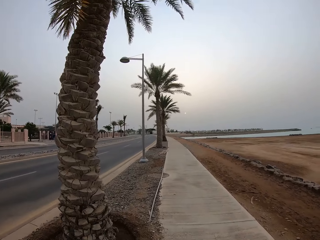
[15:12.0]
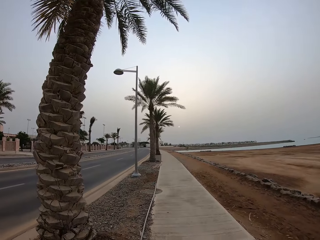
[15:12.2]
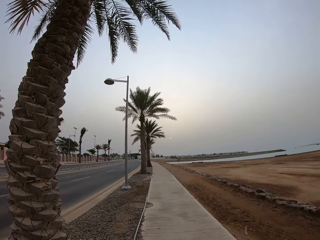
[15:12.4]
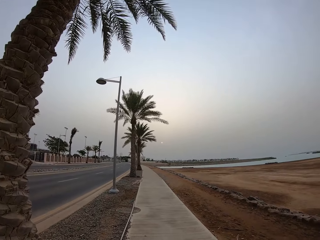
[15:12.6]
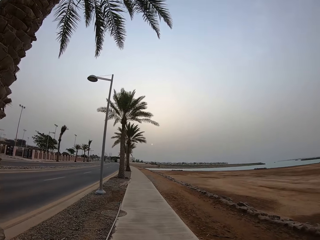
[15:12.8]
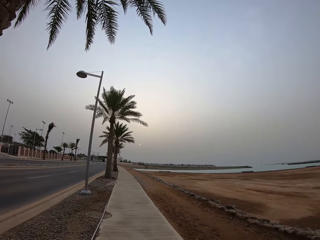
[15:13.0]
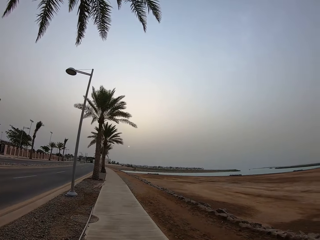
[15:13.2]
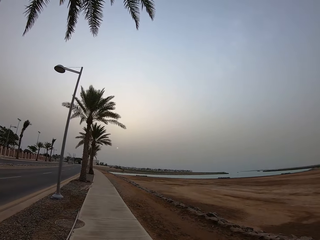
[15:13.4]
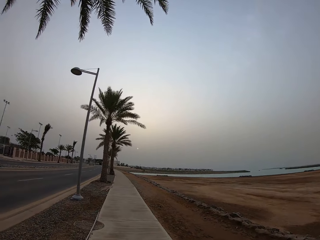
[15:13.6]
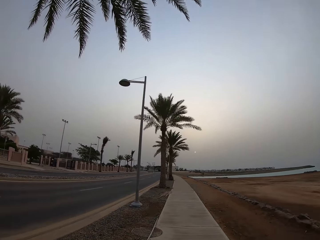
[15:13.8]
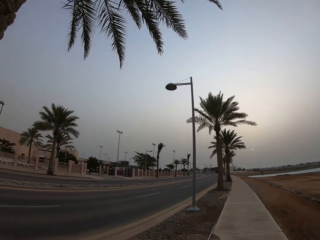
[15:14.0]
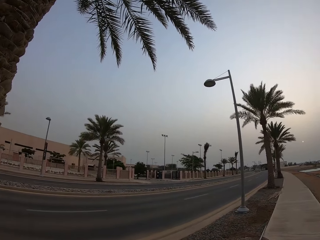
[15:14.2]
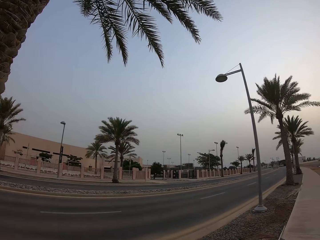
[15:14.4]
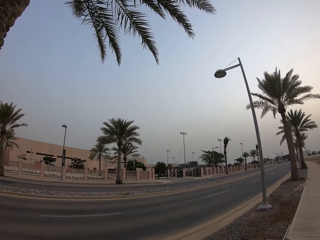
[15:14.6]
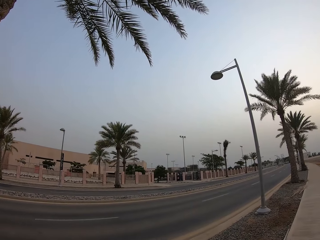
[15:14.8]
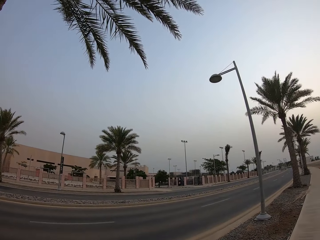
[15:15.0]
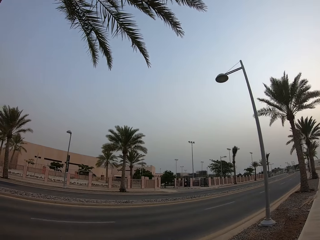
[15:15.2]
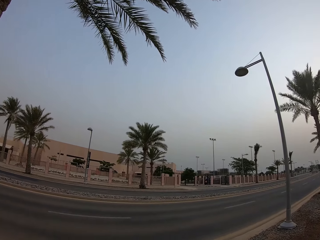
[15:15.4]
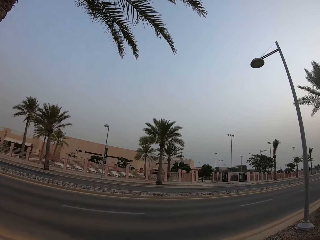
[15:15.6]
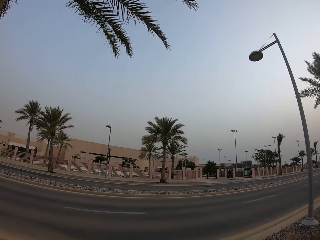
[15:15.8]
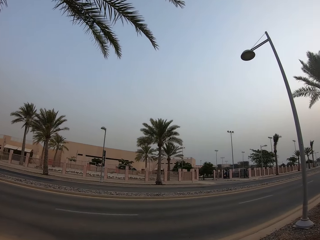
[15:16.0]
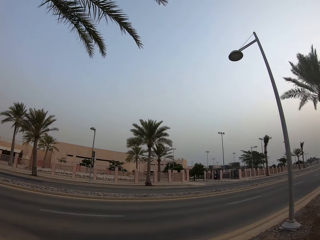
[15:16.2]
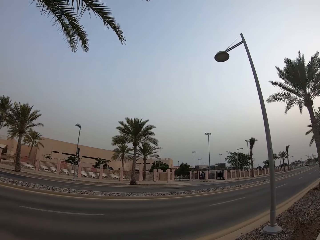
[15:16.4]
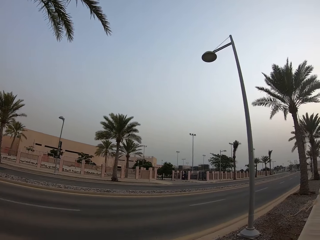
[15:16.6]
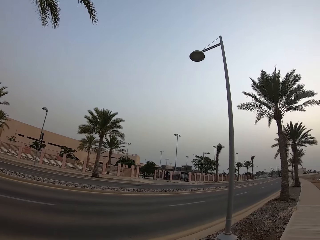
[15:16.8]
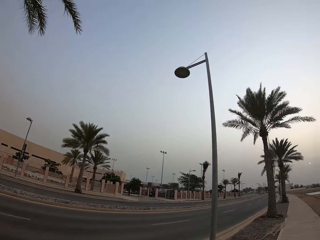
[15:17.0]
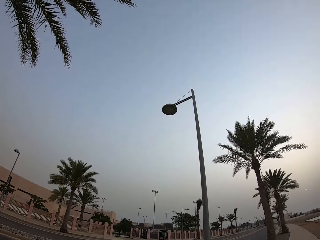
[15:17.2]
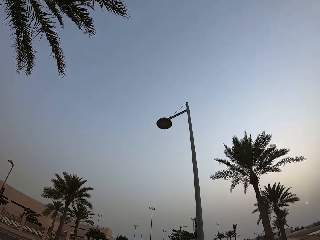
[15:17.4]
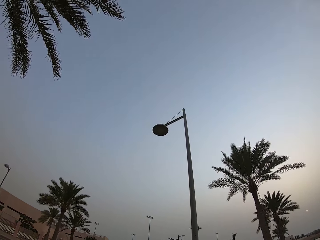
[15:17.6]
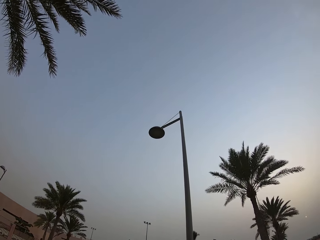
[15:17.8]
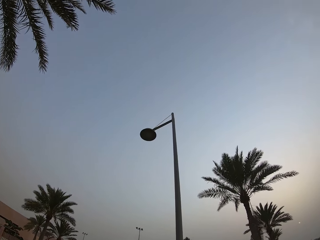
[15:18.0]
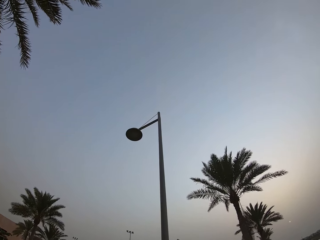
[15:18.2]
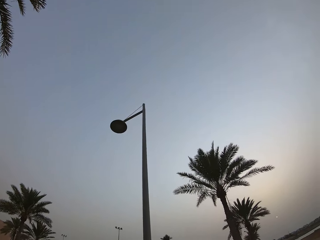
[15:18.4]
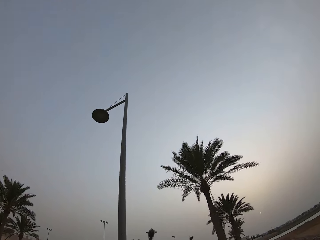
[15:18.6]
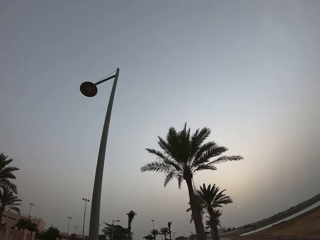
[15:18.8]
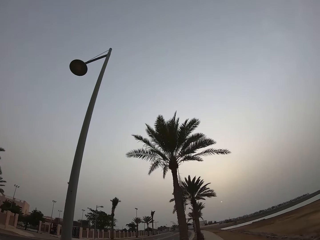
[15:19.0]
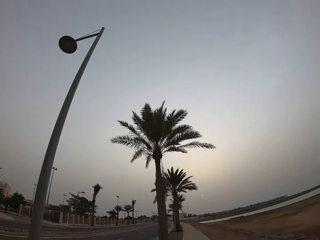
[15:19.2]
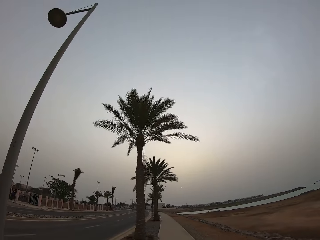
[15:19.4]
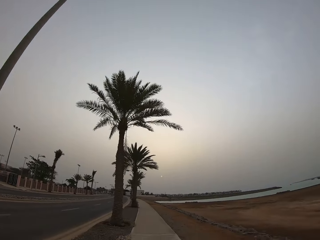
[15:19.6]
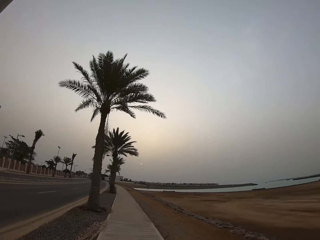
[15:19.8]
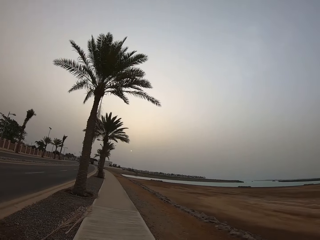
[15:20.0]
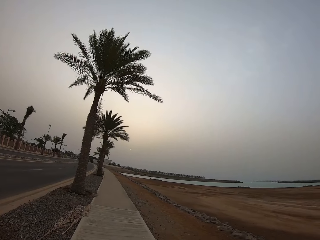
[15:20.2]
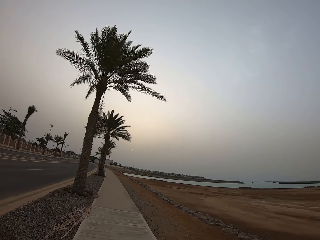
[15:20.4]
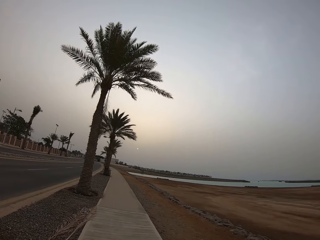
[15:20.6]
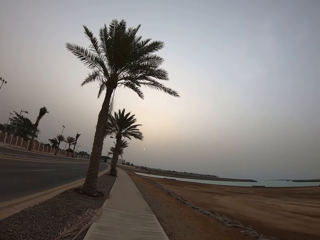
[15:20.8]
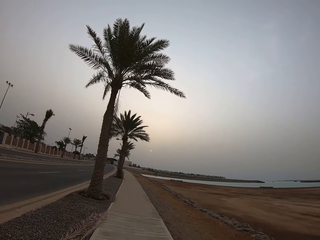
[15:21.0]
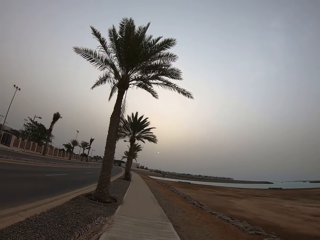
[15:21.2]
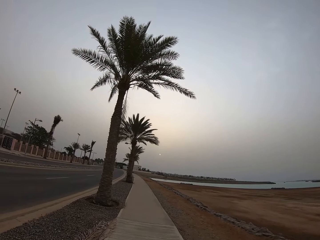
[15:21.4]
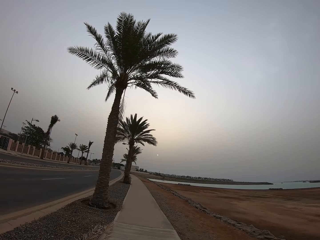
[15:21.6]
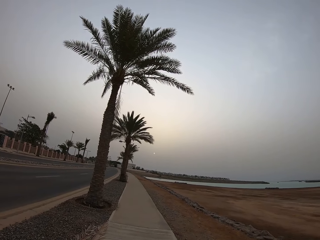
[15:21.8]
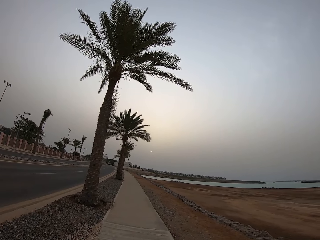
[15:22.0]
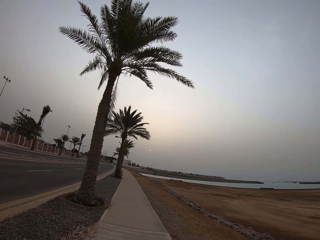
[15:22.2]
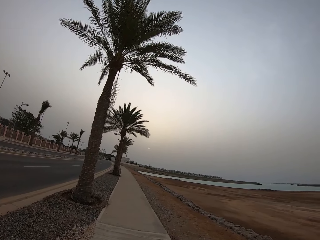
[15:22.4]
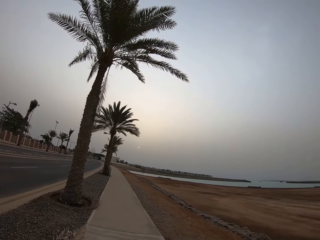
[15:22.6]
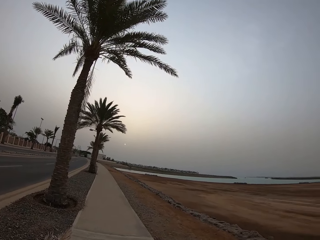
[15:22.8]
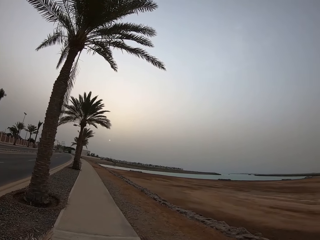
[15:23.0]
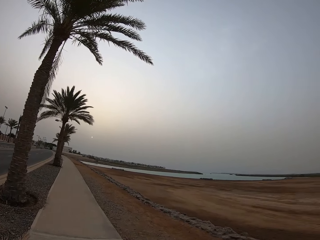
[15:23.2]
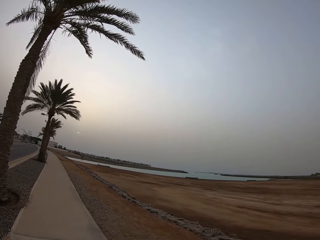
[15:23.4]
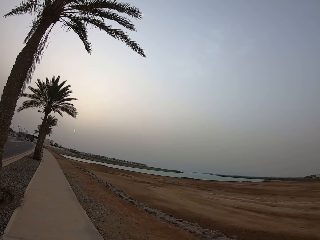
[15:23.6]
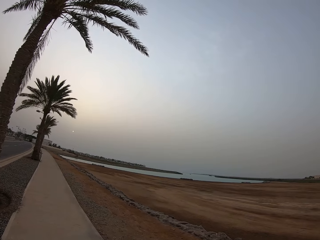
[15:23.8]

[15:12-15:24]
The camera wearer looks around. They look on the road.

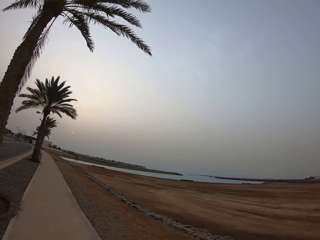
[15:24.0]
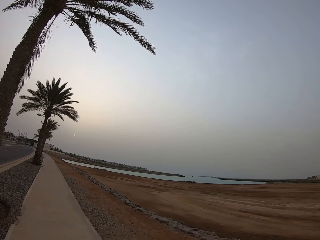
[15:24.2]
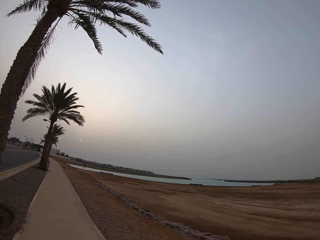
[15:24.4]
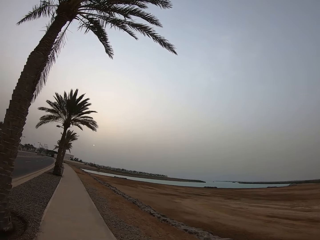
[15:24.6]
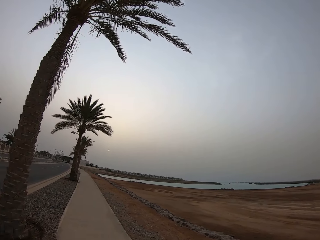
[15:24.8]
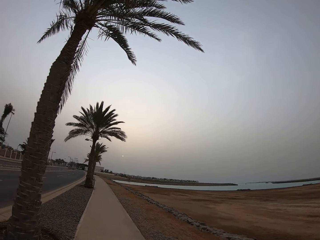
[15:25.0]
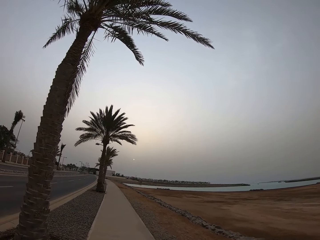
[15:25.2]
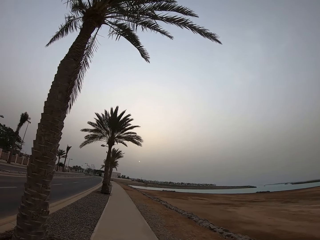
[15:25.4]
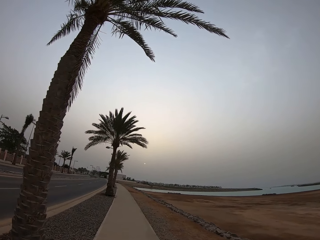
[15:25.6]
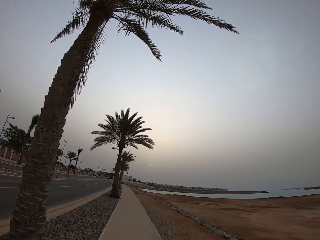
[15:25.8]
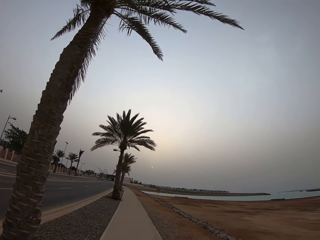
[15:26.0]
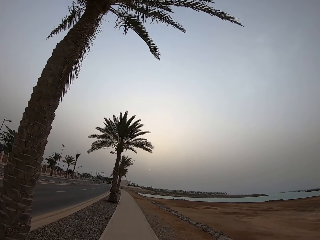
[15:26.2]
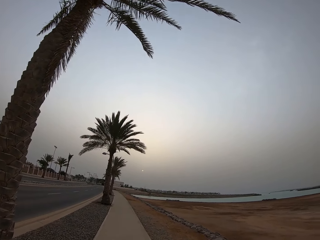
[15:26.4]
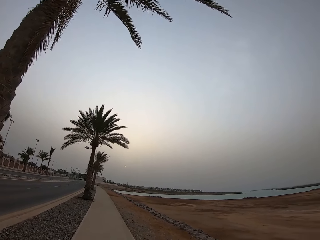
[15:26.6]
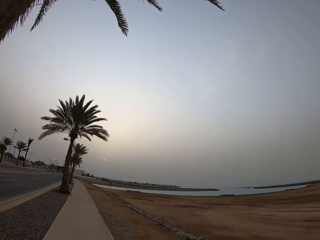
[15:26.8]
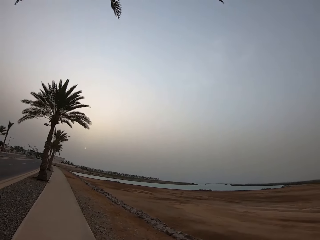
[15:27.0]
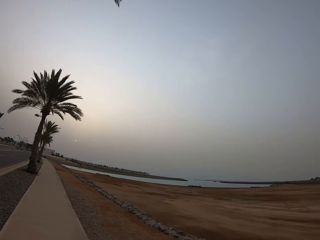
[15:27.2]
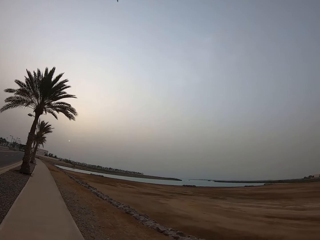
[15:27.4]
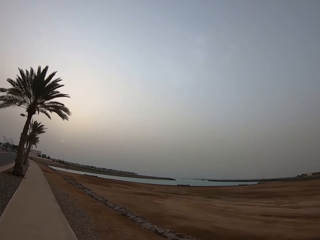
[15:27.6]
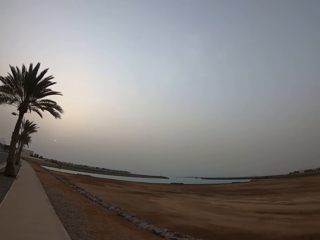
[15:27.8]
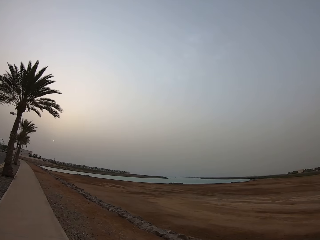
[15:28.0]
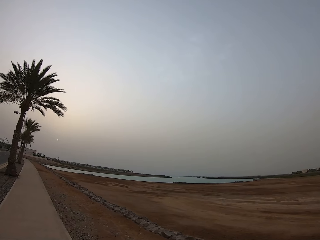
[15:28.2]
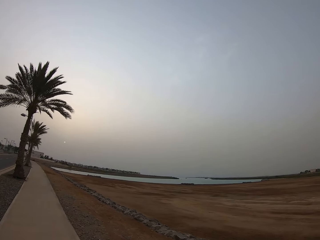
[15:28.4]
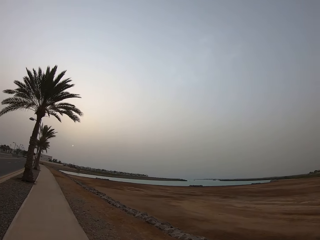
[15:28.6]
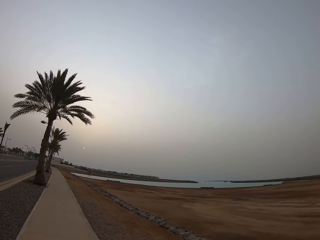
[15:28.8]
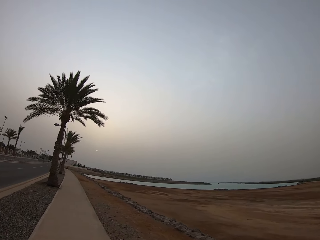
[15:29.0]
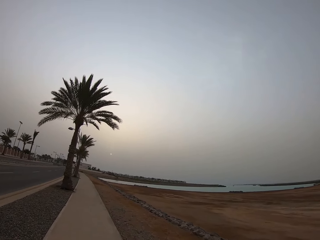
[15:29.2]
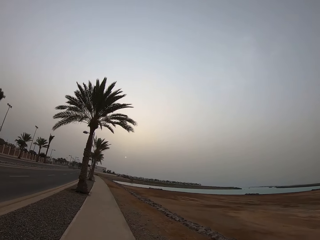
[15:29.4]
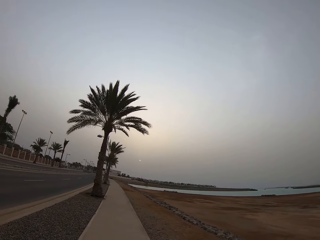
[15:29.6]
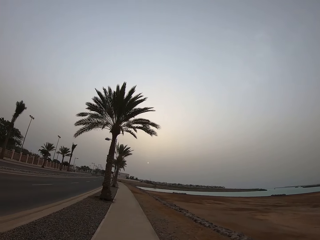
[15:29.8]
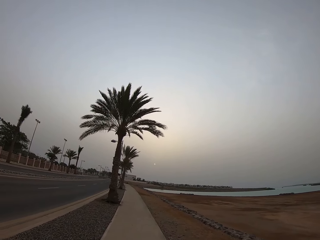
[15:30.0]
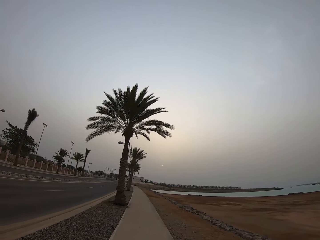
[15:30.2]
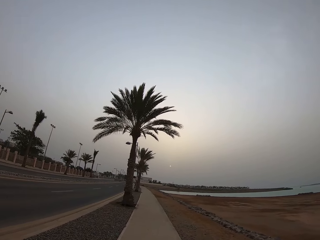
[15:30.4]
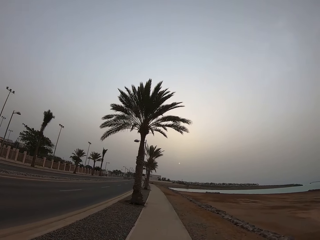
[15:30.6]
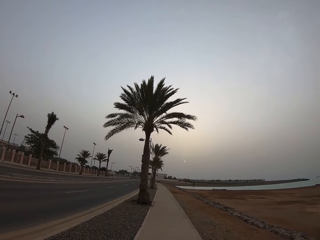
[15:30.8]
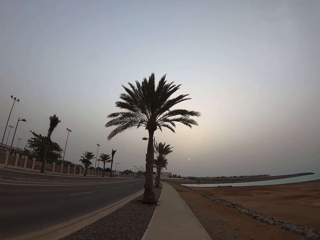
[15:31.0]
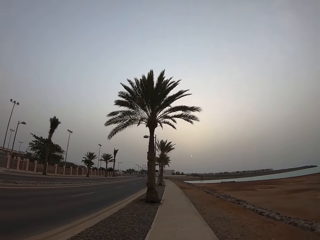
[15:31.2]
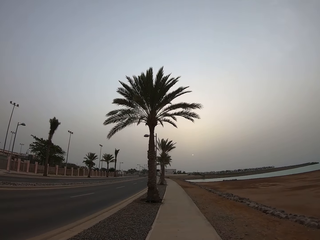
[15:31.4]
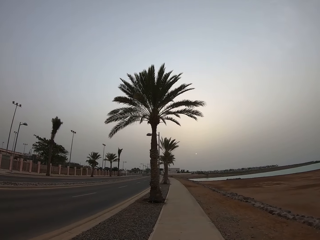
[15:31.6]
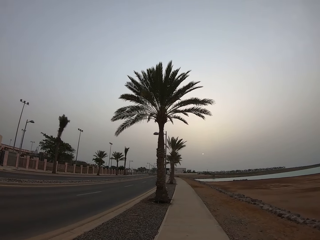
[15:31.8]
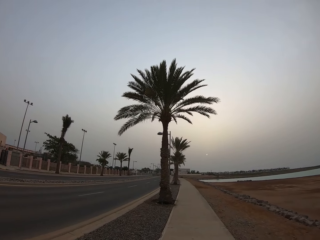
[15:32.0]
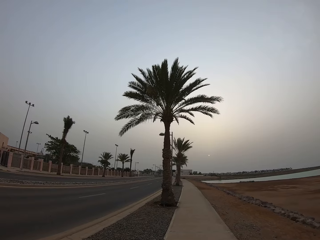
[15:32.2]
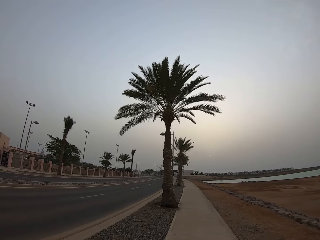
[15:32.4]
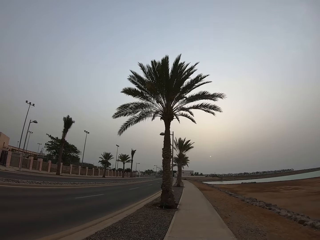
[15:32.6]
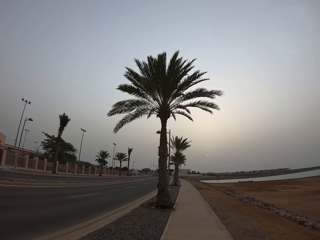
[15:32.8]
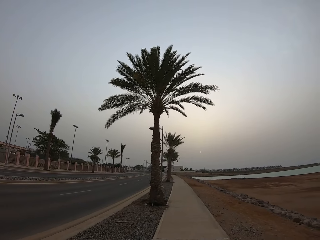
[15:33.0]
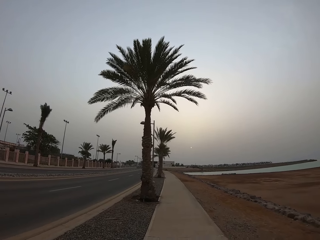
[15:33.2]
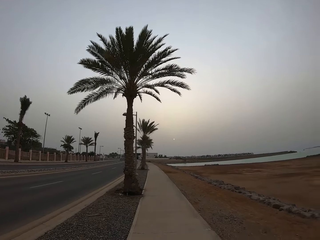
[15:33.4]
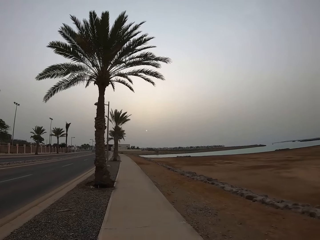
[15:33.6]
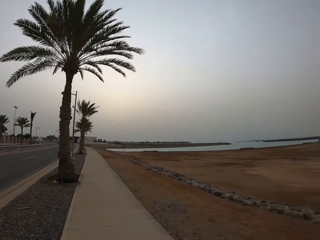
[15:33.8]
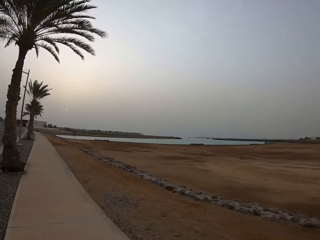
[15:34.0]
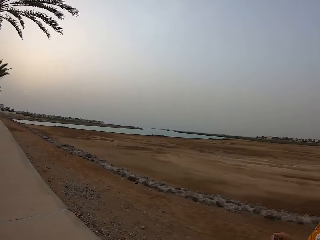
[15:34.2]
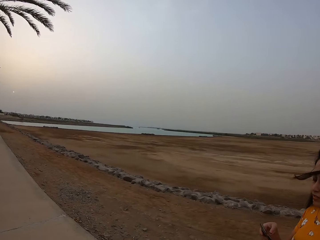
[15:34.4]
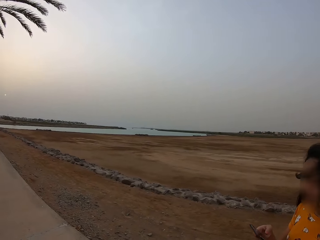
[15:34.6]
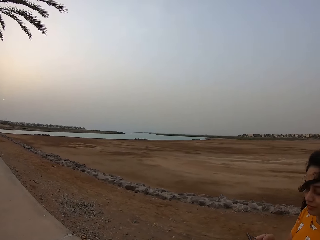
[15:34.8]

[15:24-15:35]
The camera wearer walks on the walkway. They walk beside a lady along the sidewalk.
